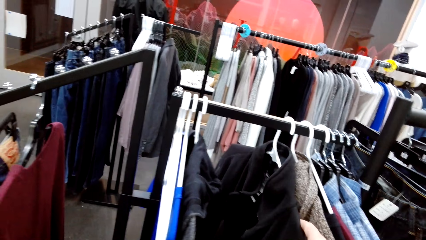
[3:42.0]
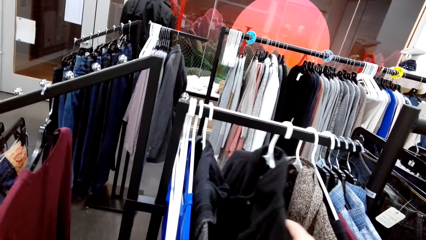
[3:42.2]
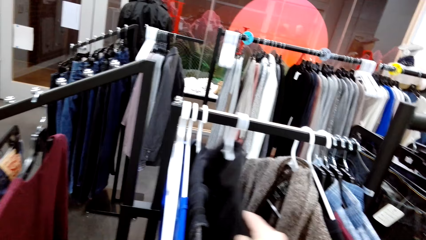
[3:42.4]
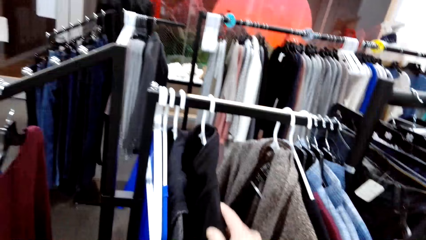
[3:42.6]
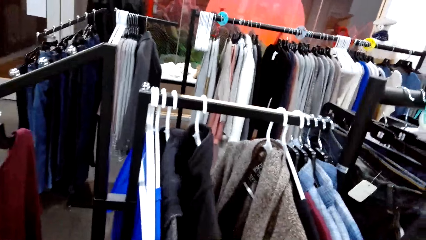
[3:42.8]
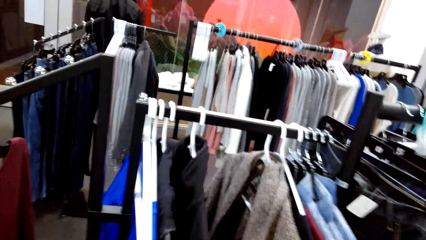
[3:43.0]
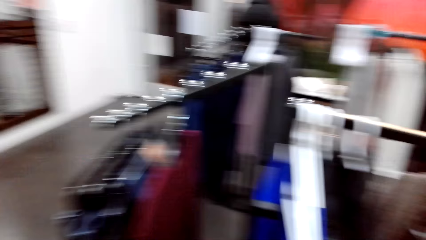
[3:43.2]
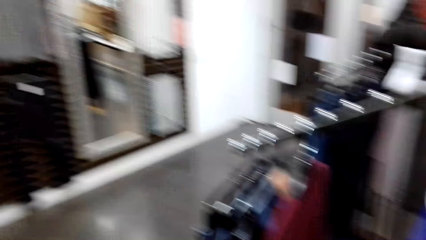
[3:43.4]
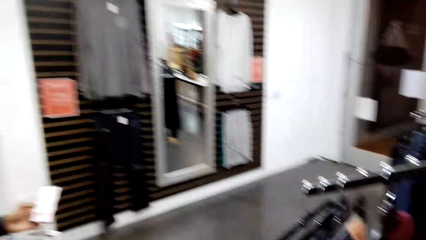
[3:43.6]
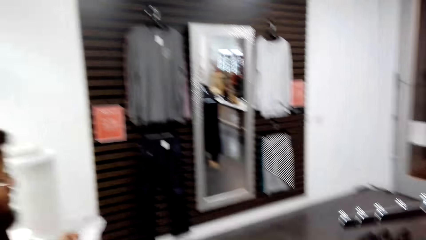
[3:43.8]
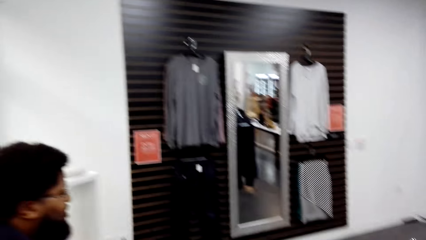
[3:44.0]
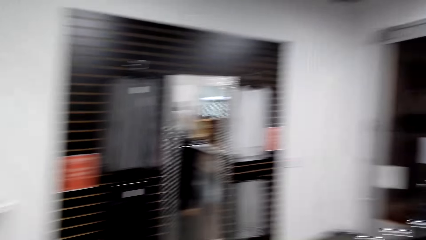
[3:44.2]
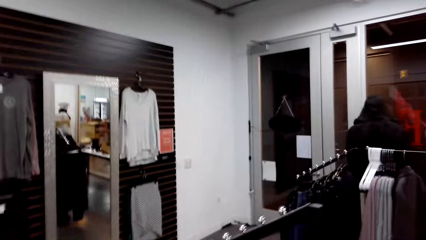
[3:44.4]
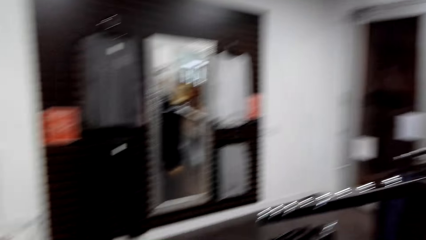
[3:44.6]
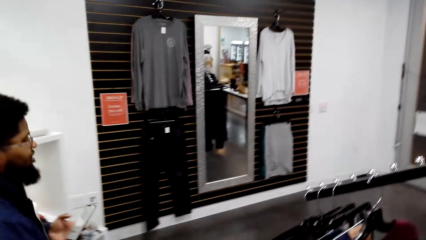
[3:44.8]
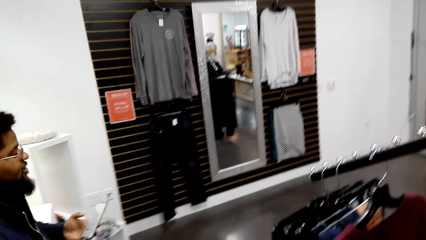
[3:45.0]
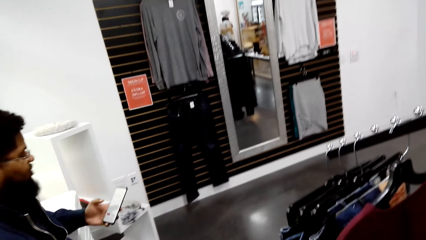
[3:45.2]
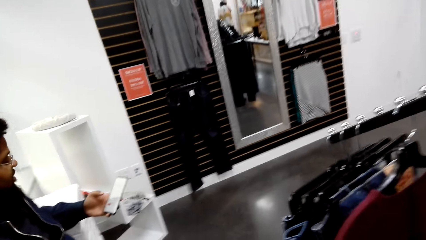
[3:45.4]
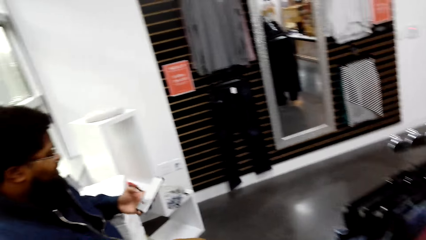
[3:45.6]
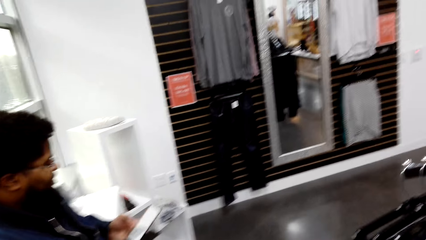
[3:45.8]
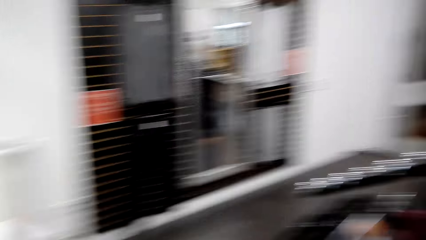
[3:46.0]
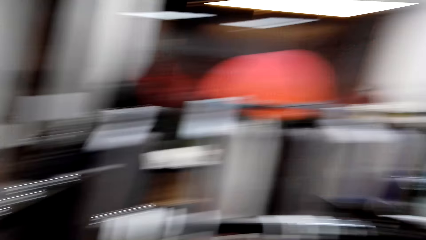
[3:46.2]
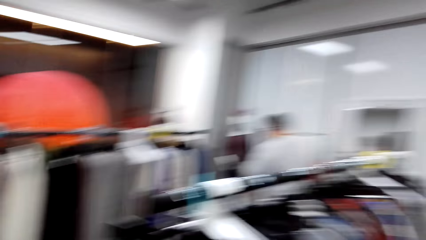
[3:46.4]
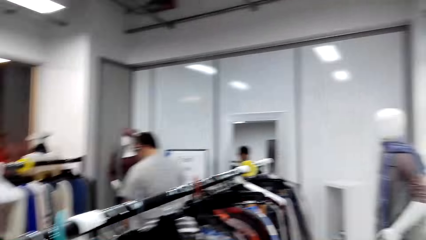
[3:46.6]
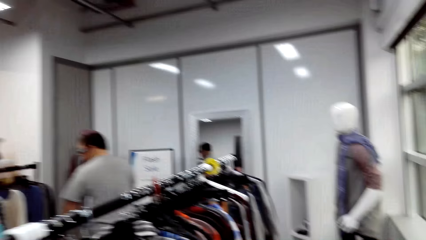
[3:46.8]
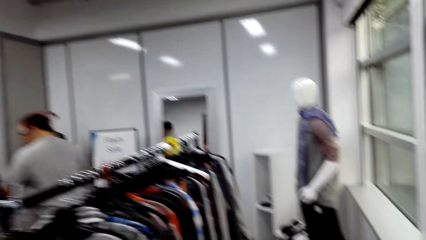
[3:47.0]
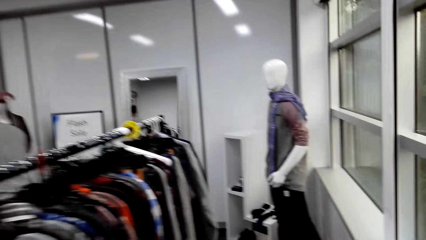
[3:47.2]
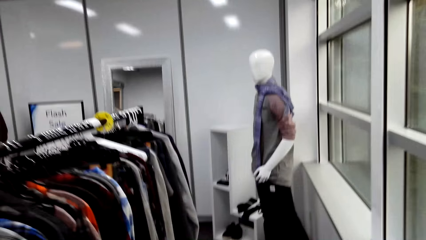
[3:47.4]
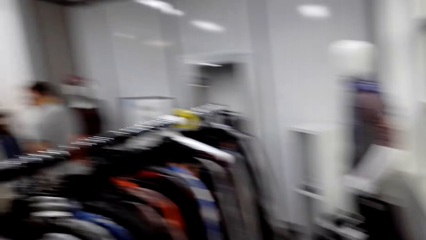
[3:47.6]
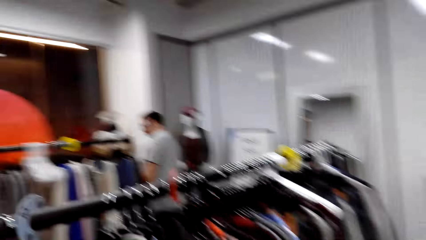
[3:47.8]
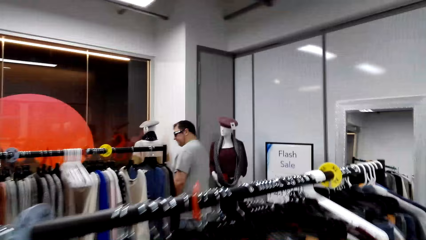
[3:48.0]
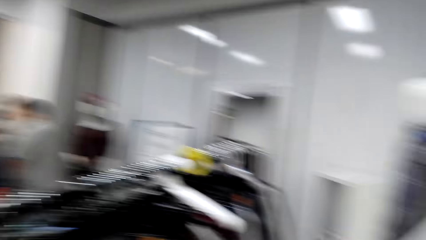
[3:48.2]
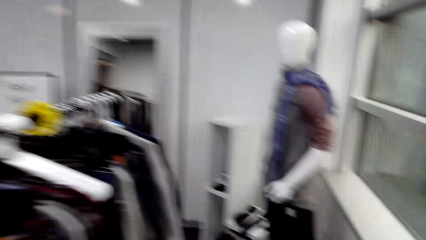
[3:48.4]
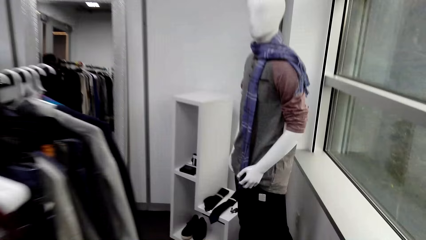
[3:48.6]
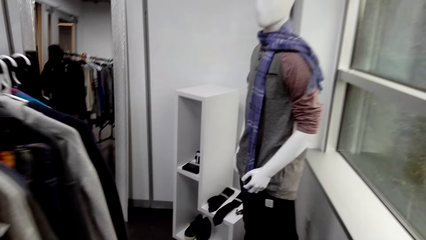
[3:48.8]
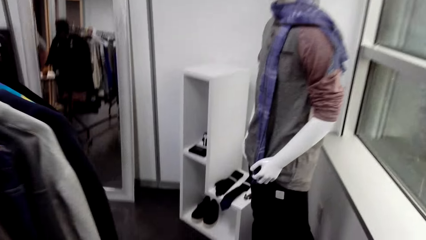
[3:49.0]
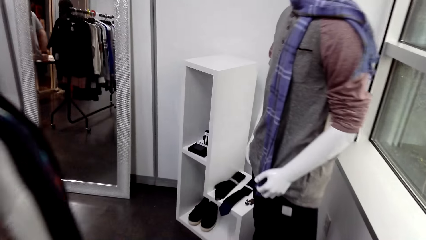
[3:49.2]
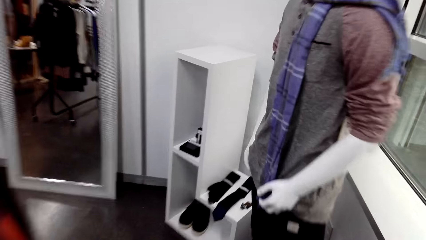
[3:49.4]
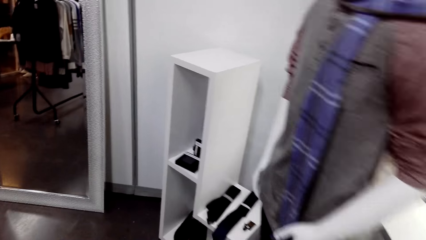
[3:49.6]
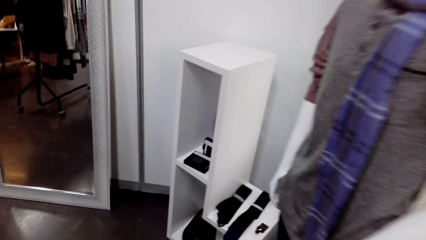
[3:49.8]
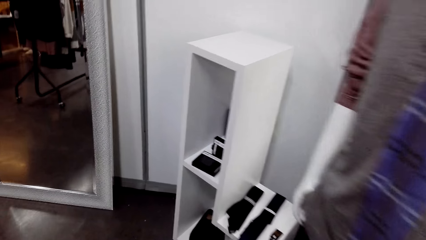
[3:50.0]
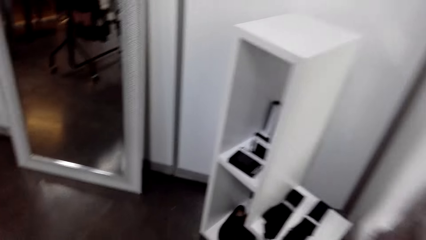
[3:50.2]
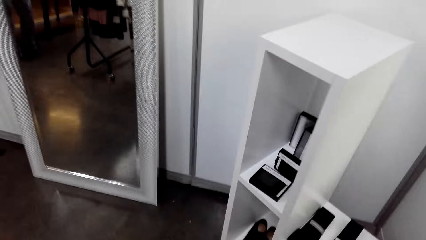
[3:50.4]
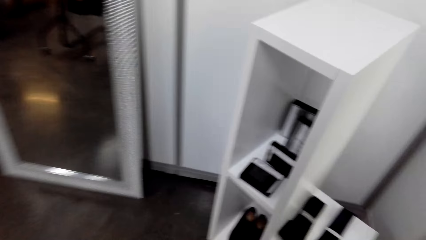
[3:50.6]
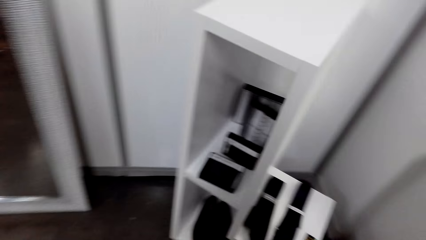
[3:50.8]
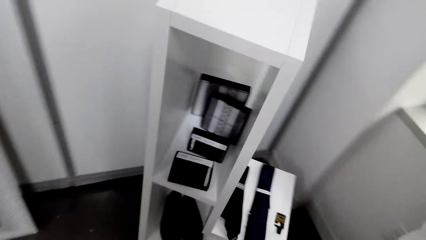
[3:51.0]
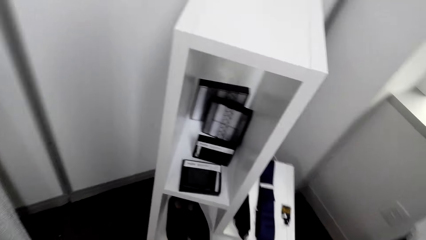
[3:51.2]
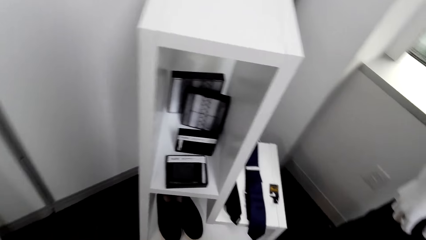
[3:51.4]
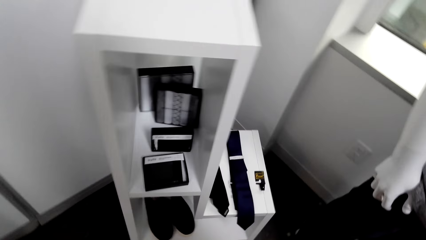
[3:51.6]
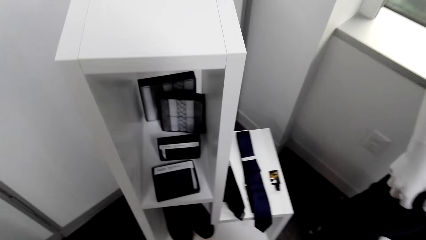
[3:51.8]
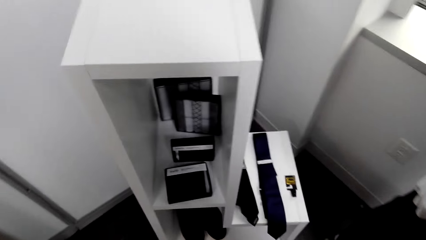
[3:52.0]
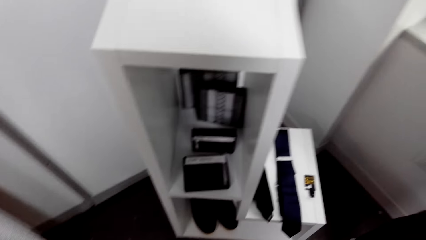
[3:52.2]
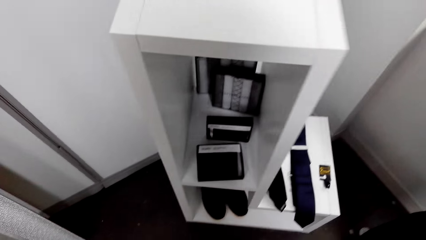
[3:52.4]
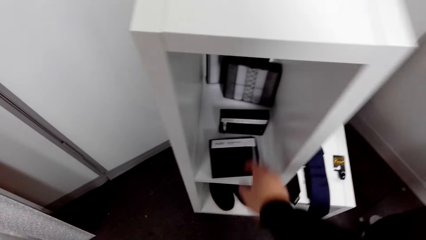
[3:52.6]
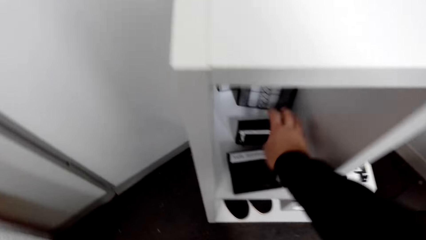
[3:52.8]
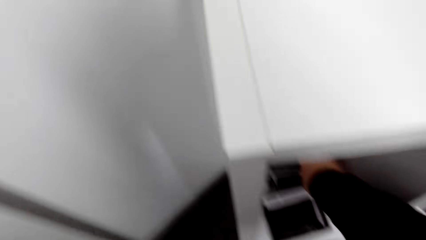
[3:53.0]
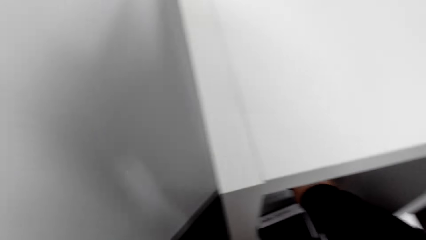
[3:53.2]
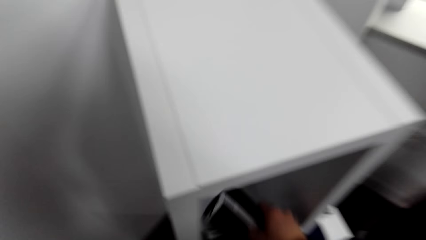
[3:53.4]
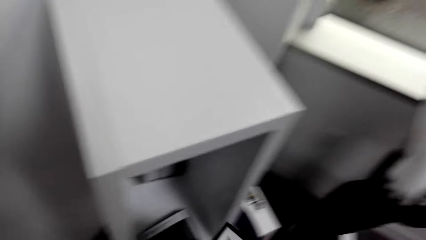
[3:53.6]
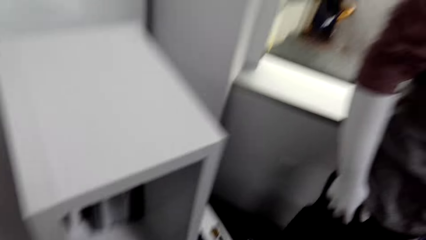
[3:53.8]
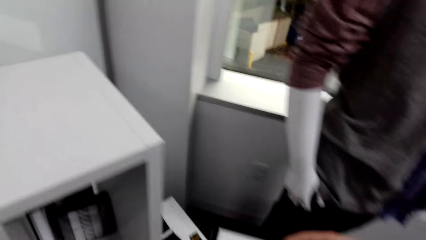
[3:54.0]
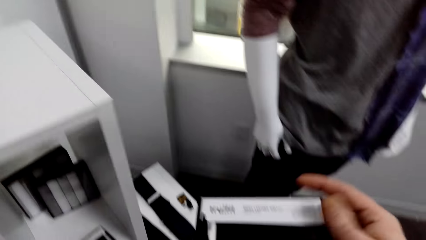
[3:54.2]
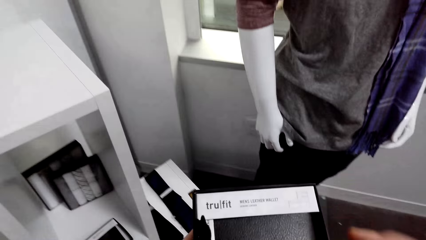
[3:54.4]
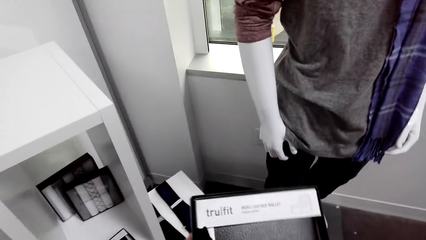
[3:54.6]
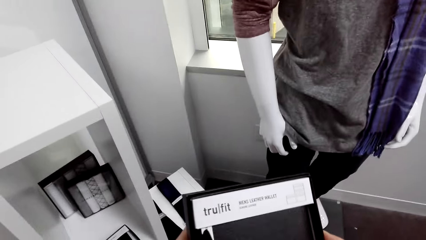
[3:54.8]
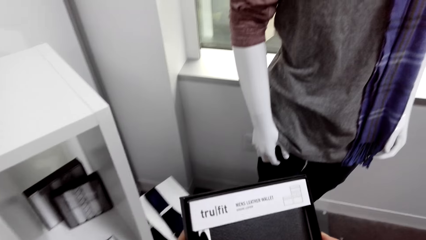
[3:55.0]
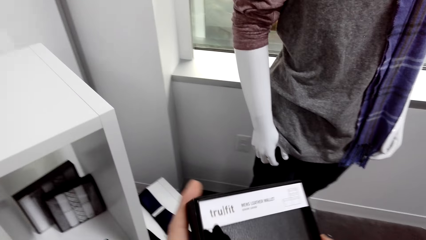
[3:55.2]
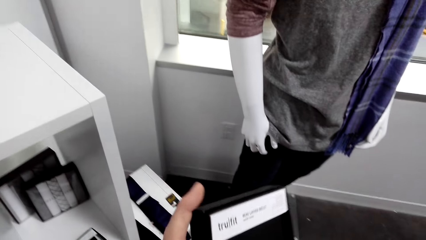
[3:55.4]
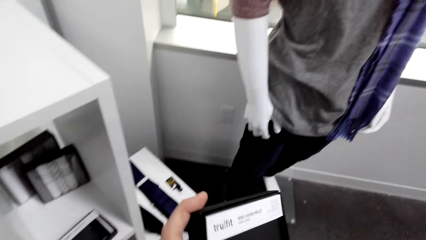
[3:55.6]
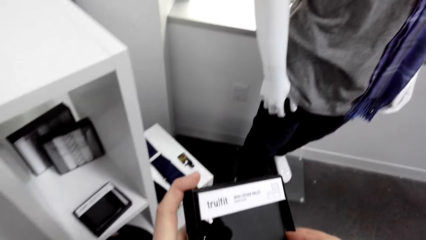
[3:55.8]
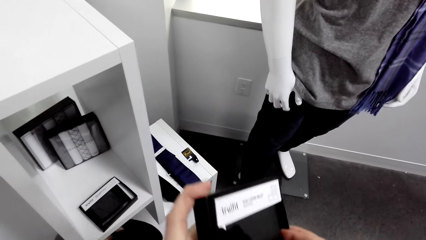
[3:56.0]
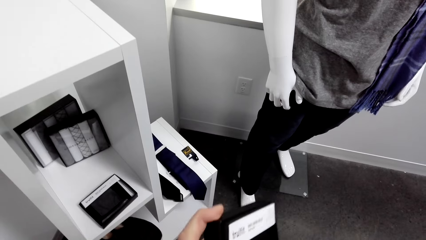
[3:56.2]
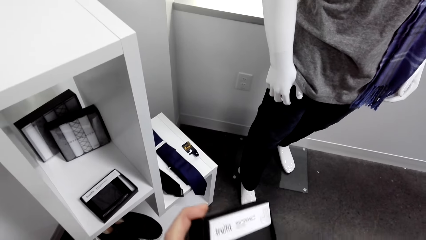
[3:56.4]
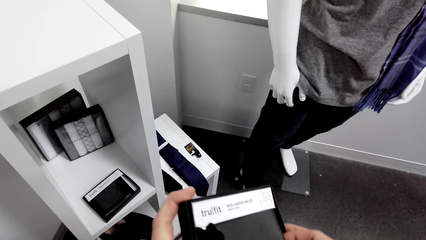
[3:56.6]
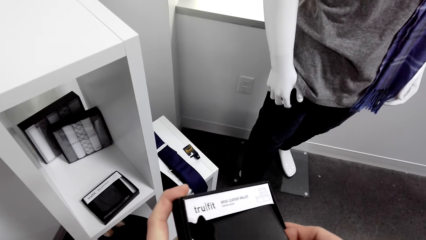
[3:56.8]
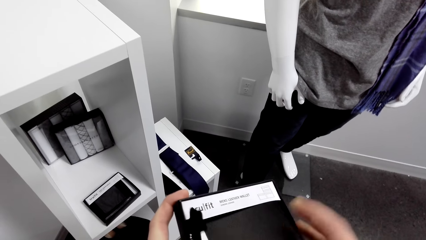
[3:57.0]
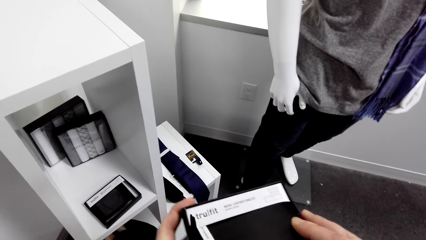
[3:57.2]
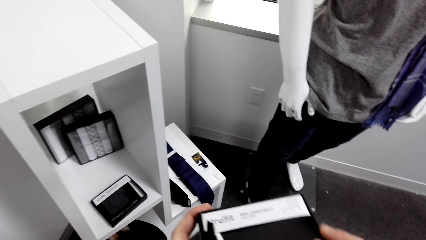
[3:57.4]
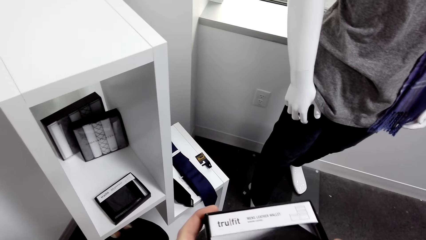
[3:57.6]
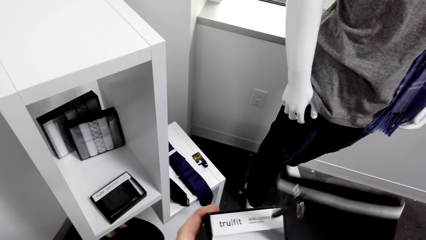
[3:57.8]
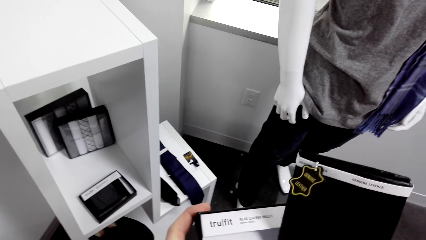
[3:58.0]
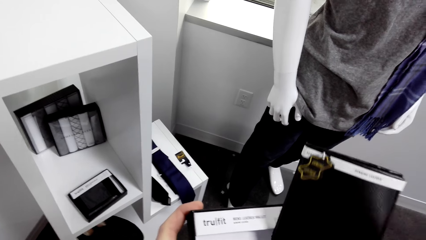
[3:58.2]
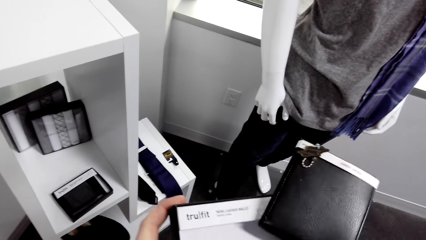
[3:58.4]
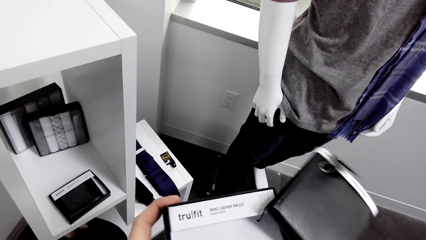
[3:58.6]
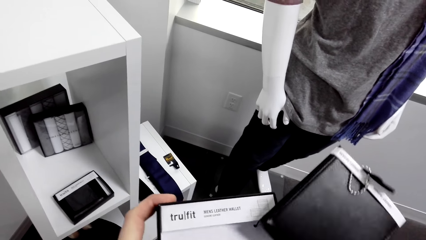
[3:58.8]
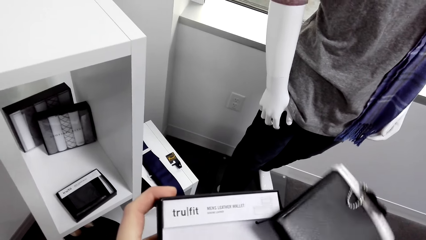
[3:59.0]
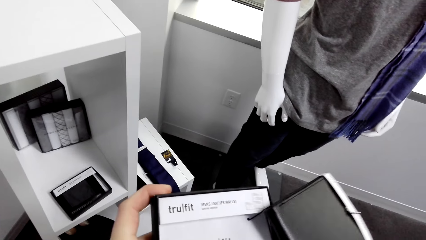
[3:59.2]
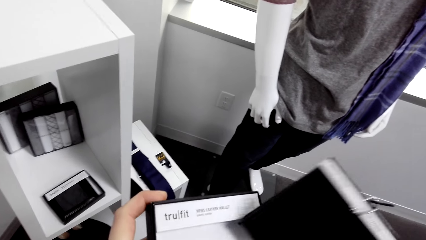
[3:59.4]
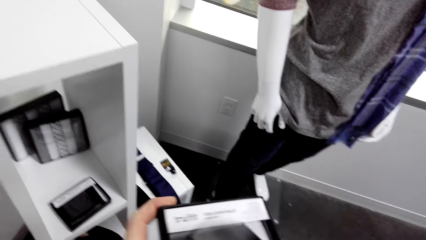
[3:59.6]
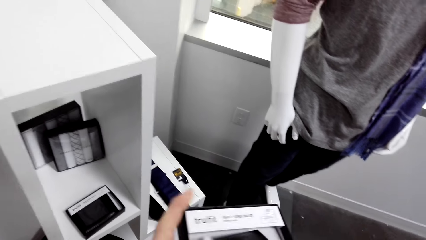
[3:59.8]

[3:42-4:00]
A man talks. The camera wearer stares at the man. They walk back along the rack towards the cabinet stand in the room. Another man walks in the room. The camera wearer picks a pack from the stand and opens the pack. They hold a box of something. They open the box.
